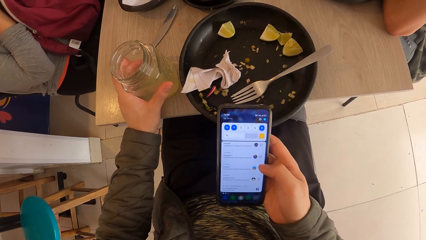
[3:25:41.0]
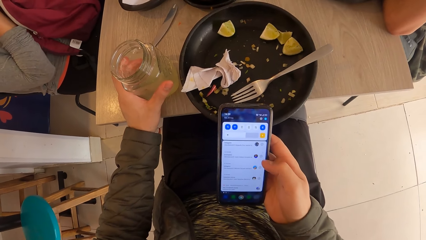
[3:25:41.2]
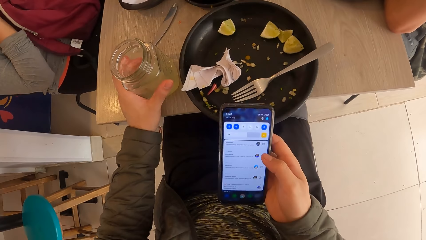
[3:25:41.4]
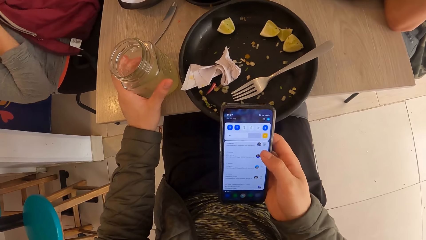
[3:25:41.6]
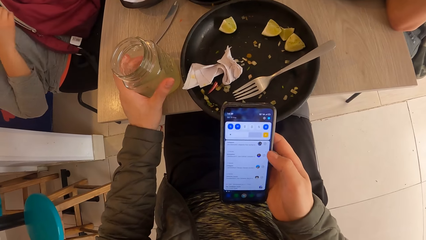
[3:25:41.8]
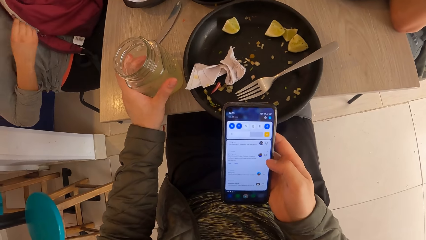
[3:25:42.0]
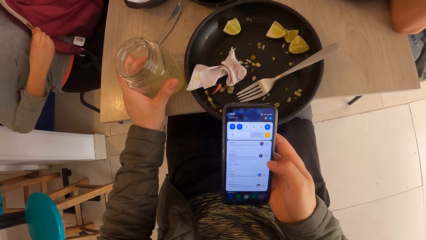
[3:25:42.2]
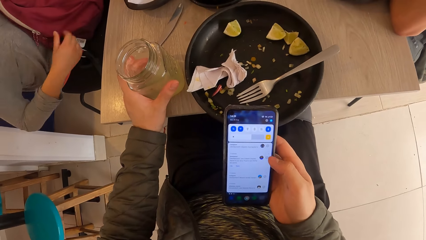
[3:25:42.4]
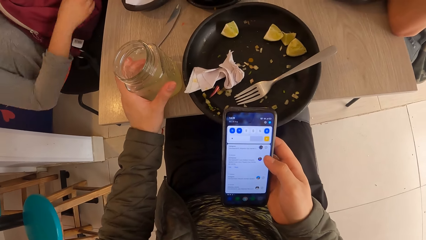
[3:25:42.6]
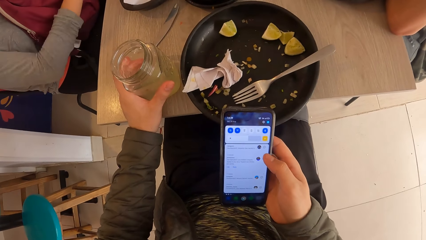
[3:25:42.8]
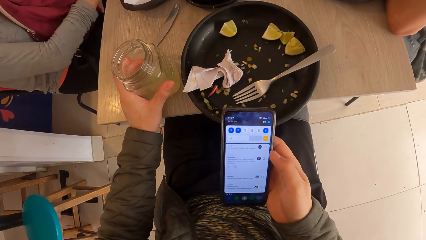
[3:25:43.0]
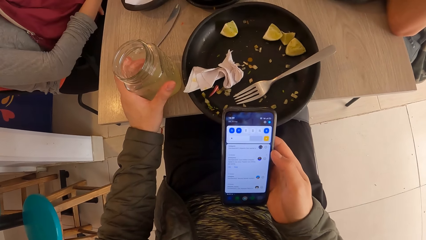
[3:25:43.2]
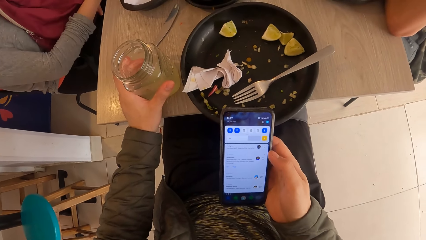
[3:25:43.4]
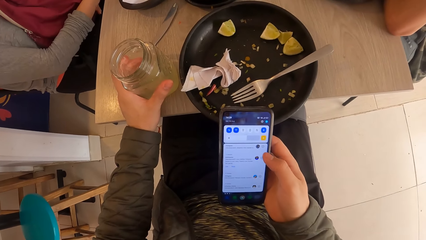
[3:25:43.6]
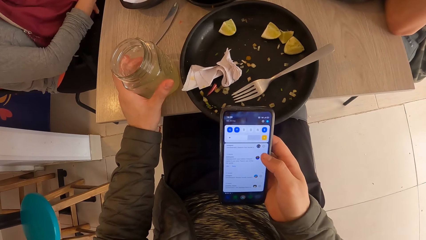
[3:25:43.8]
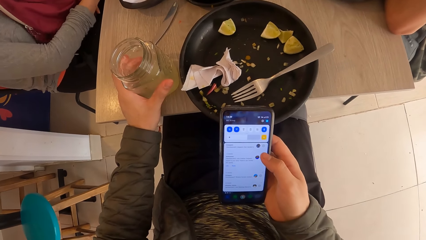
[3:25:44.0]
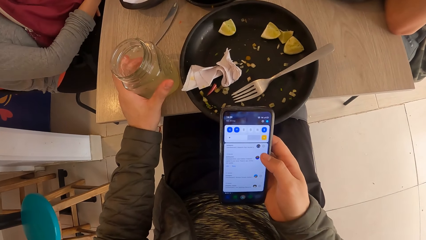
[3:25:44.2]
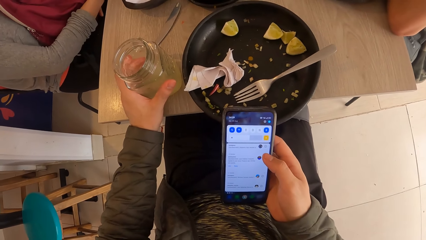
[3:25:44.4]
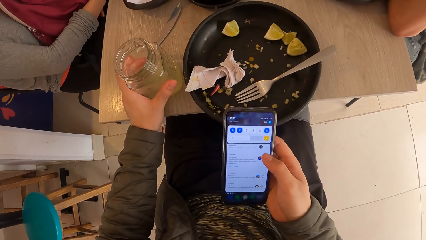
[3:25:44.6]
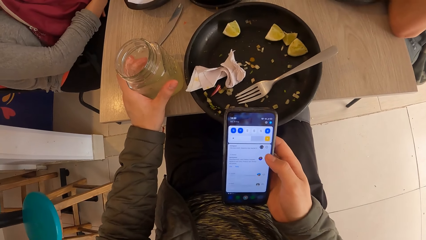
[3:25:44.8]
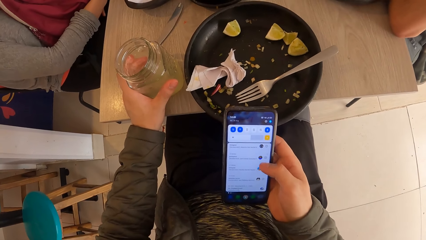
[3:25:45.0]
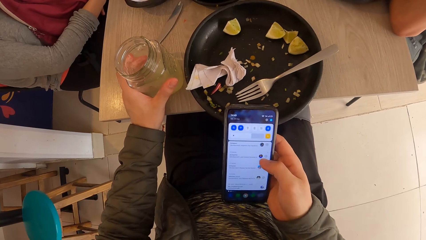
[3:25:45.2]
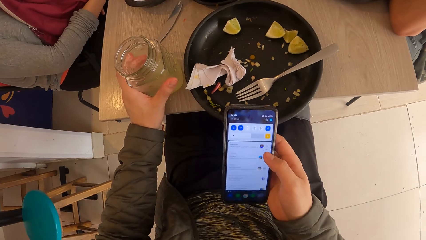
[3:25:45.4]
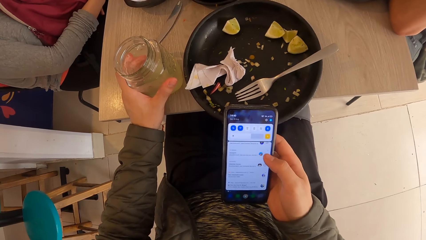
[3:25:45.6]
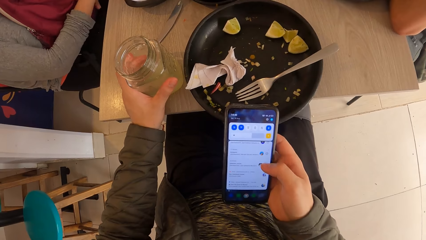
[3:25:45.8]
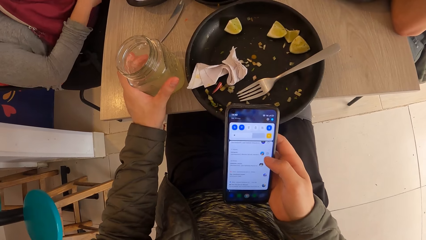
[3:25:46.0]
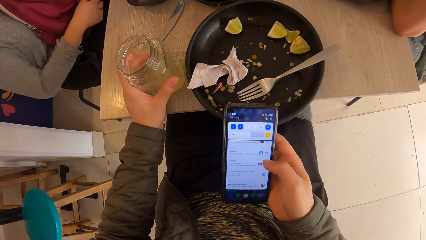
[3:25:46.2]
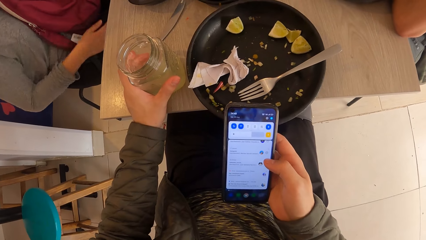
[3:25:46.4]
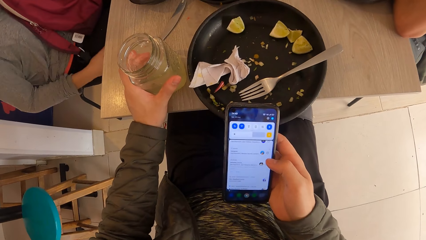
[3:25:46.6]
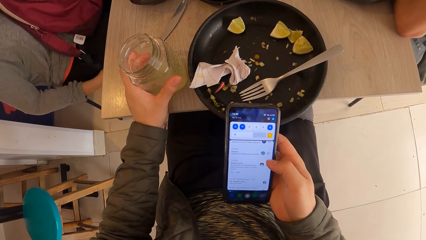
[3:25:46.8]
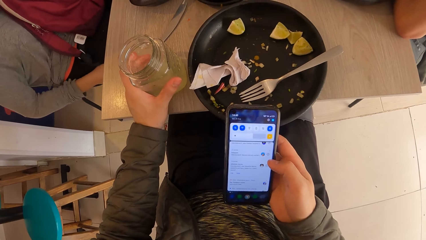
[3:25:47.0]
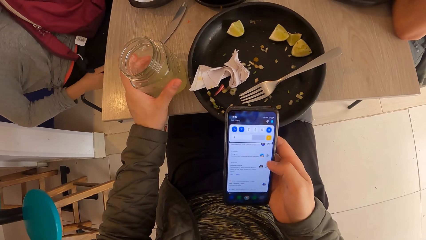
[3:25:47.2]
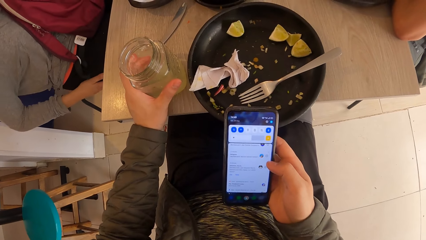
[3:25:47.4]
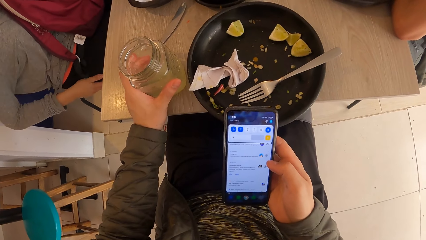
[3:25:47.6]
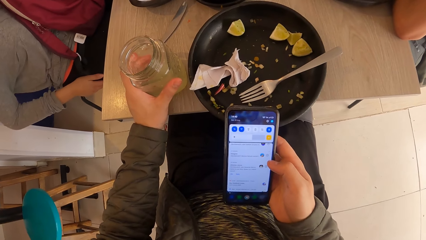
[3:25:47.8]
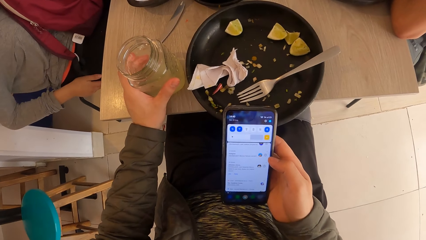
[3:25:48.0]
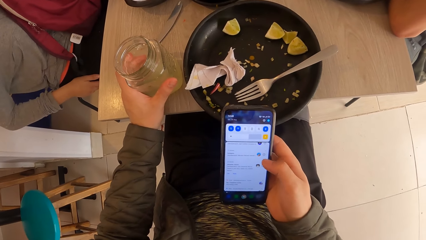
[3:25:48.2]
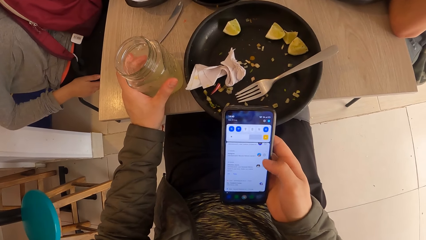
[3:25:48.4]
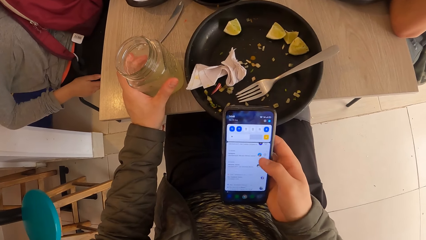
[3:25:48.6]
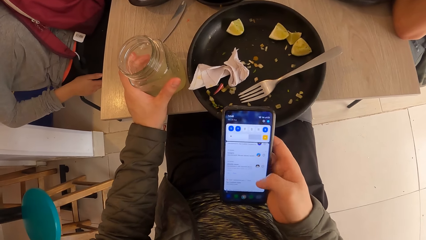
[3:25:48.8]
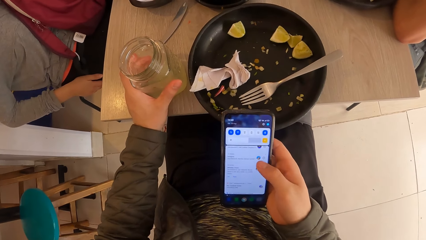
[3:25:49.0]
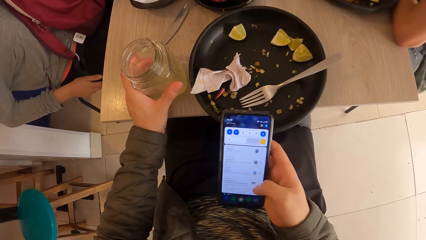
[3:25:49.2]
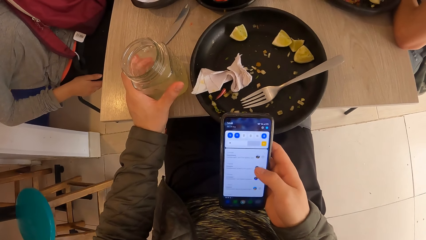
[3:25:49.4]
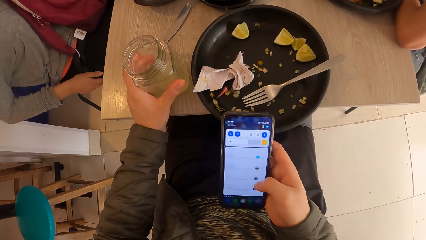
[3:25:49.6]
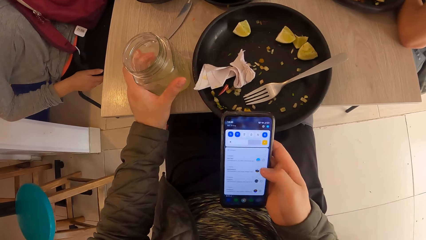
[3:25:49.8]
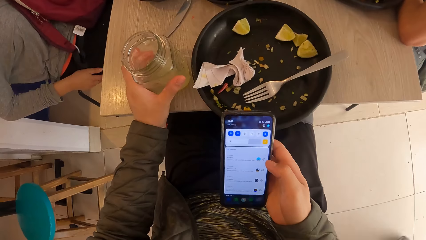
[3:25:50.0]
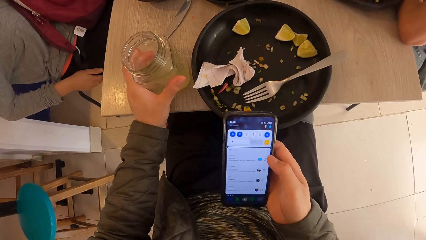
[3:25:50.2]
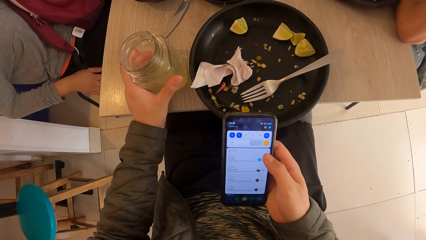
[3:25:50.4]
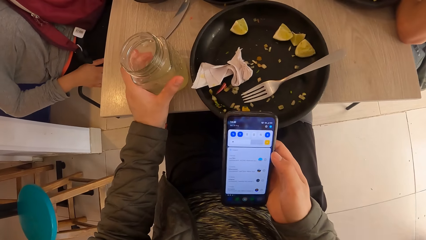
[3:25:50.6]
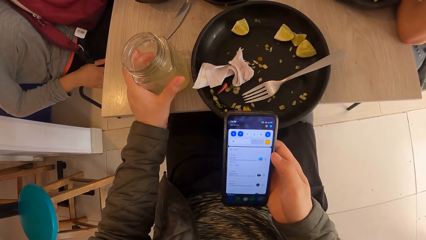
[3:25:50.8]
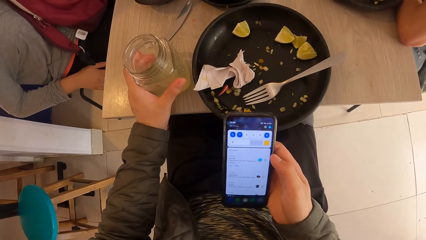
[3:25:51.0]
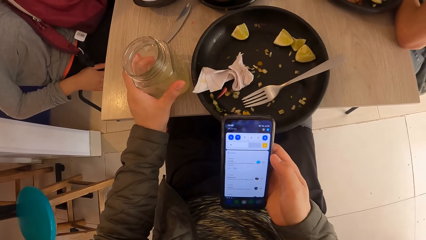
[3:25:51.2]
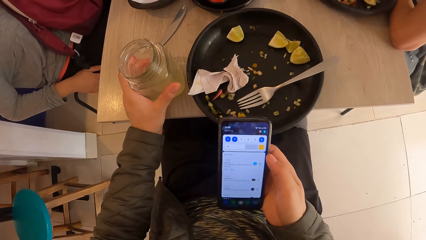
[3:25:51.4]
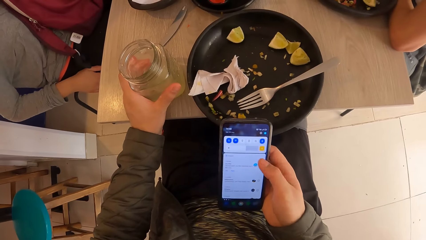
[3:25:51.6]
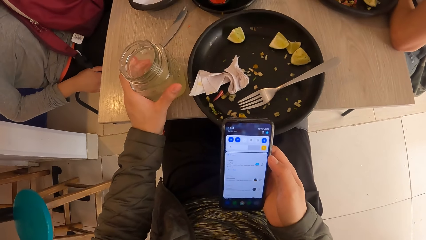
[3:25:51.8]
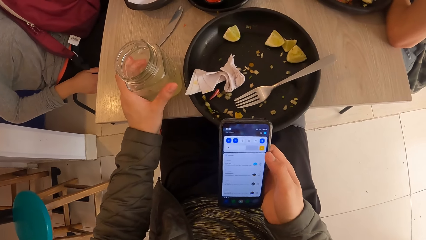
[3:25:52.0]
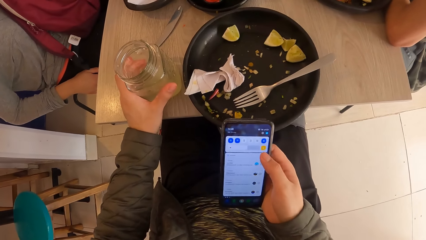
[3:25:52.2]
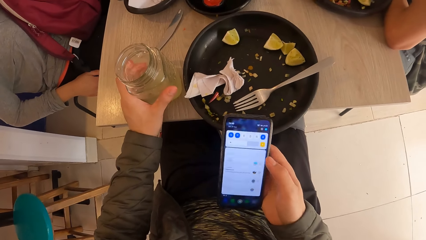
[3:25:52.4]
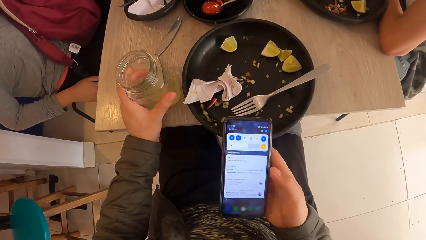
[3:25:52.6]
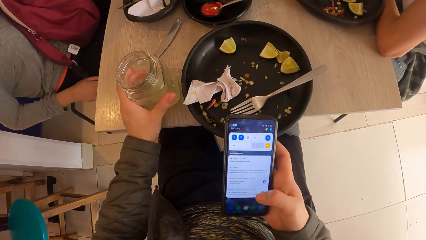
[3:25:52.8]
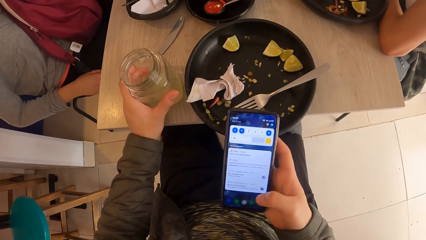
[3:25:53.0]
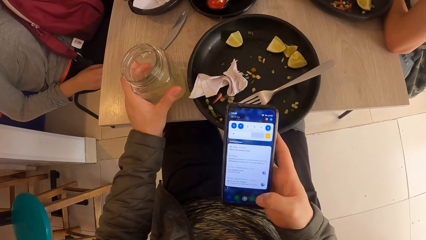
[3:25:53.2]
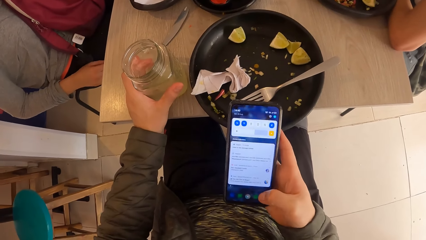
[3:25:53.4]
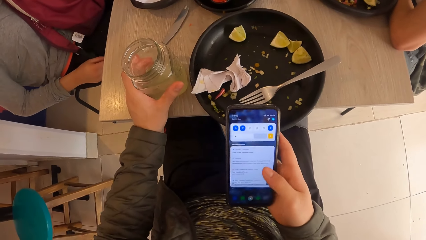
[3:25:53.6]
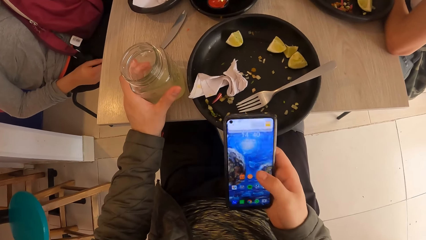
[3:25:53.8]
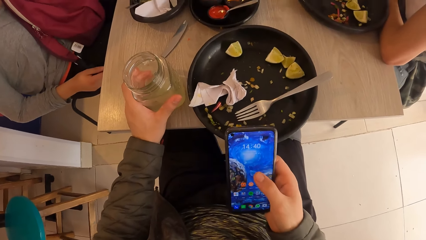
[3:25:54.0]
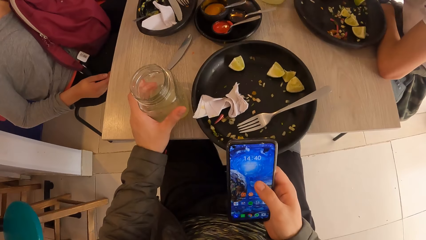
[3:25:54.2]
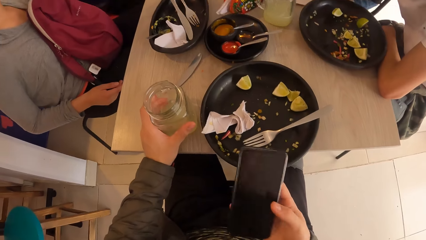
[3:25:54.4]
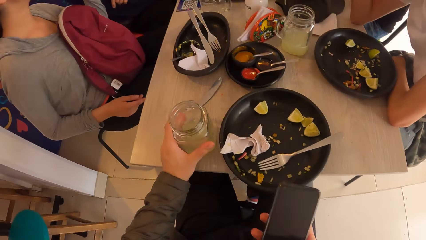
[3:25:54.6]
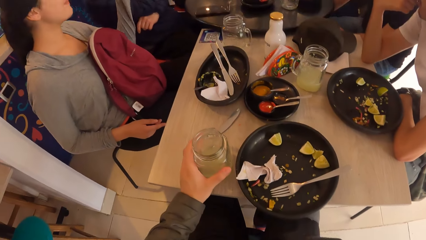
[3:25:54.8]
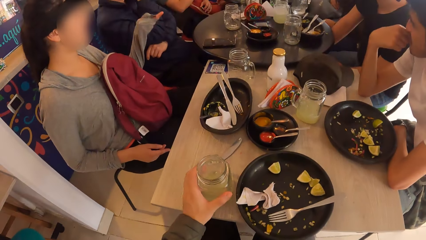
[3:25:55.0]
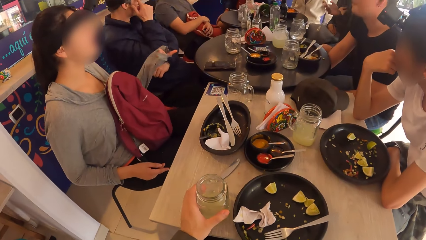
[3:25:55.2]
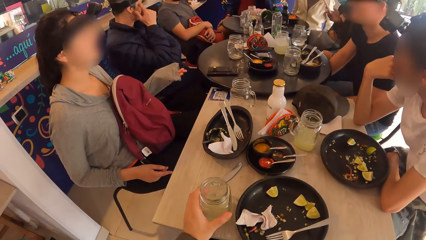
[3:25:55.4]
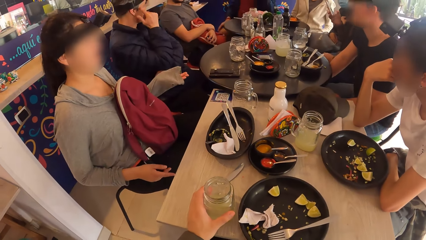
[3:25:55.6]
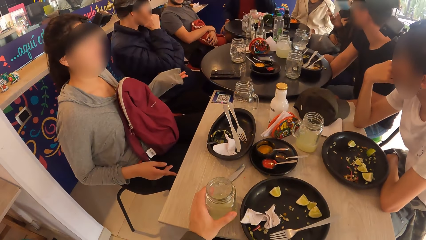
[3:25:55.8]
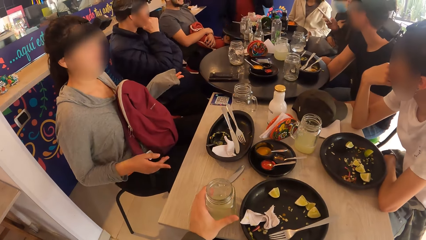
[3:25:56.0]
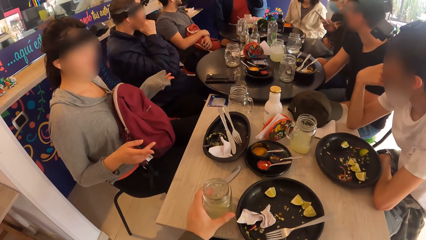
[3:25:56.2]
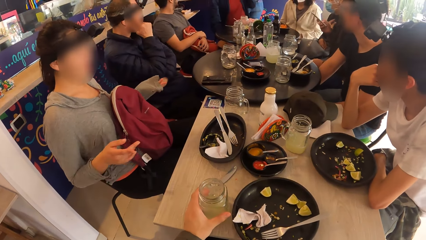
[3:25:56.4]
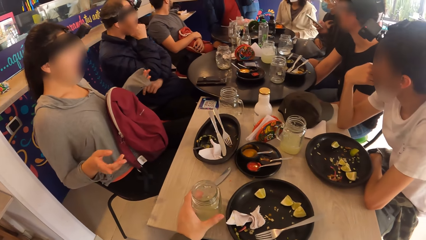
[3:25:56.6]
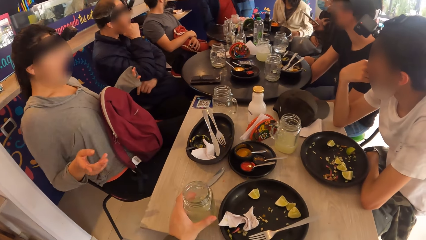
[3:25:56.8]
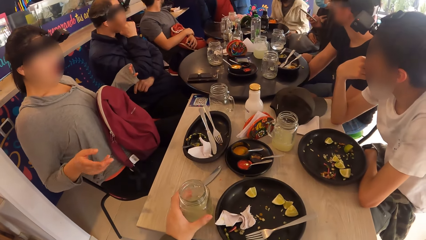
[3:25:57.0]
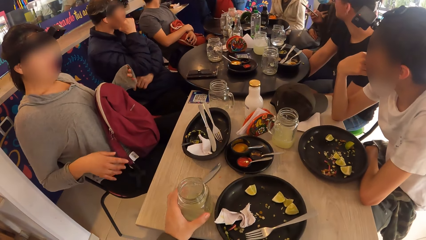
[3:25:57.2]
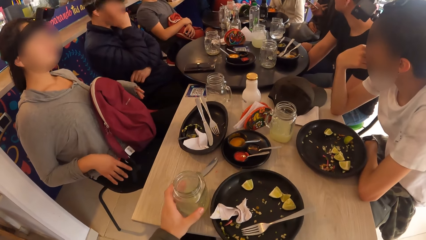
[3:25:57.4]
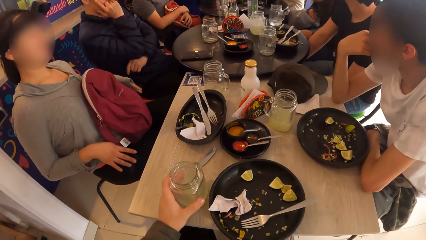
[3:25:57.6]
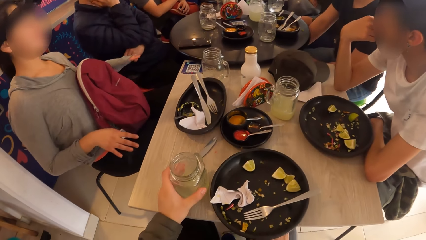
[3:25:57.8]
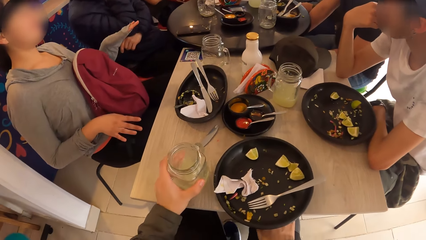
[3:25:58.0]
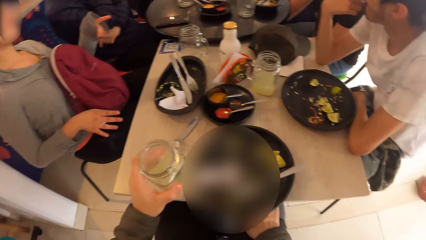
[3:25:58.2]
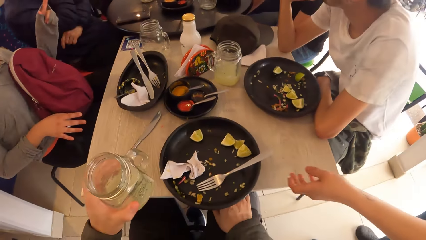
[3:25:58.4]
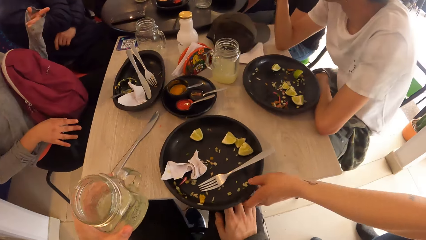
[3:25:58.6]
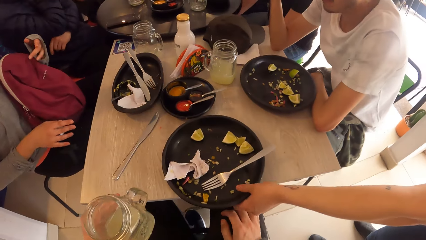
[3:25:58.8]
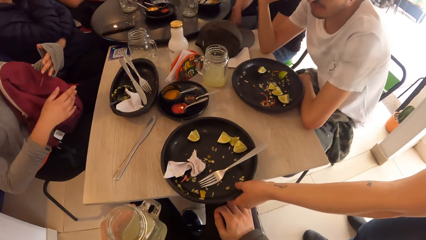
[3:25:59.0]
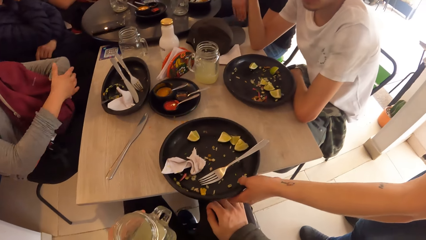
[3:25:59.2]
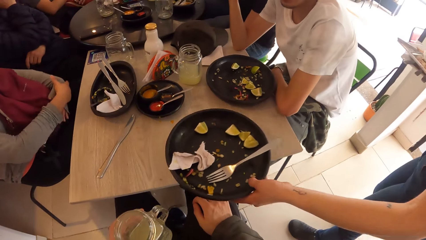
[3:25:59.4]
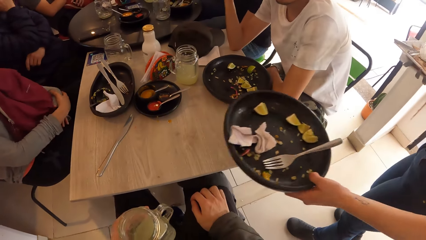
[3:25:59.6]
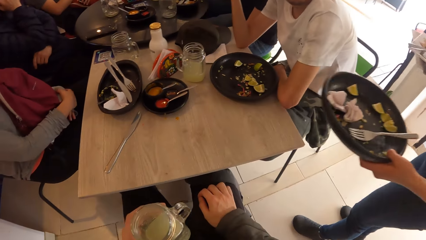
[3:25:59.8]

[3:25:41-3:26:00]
A woman zips the bag with her right hand. Another woman operates a phone with her right hand. The camera wearer looks around. He picks the glass of juice from the table with his left hand. A waiter picks the plate from the table with her left hand.
